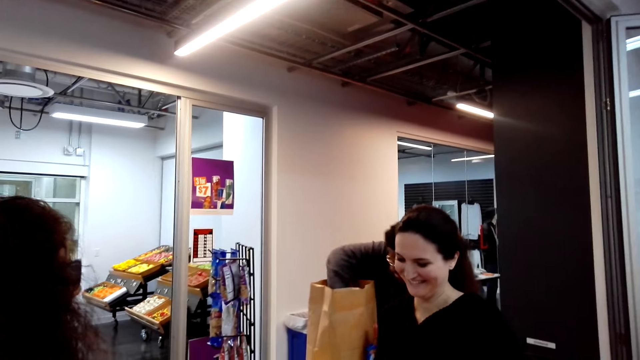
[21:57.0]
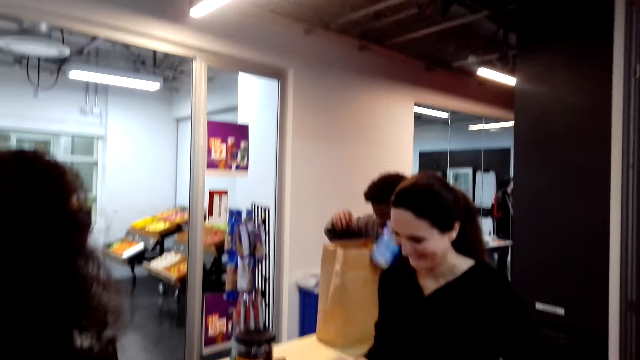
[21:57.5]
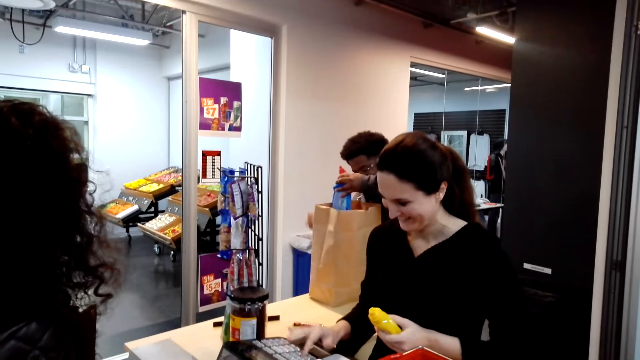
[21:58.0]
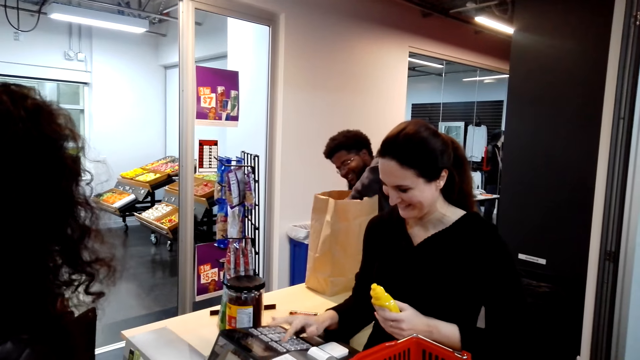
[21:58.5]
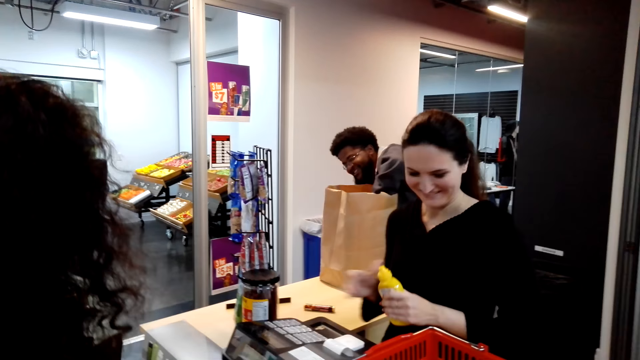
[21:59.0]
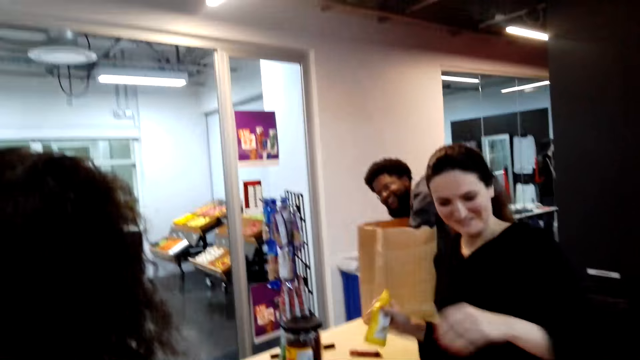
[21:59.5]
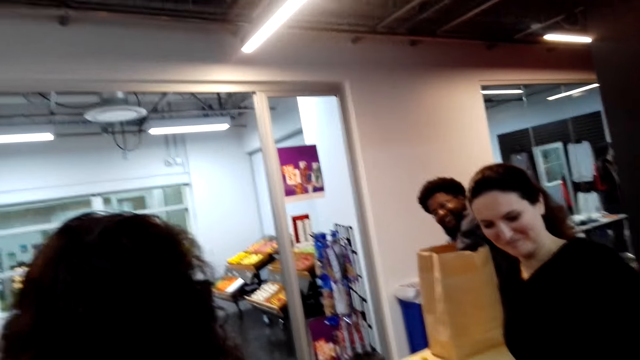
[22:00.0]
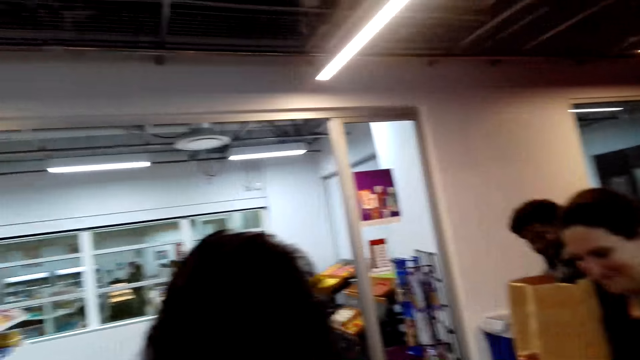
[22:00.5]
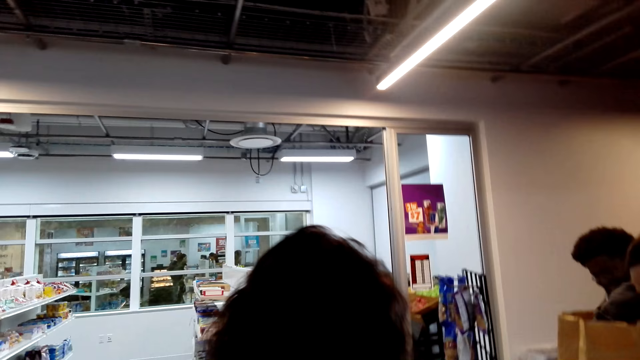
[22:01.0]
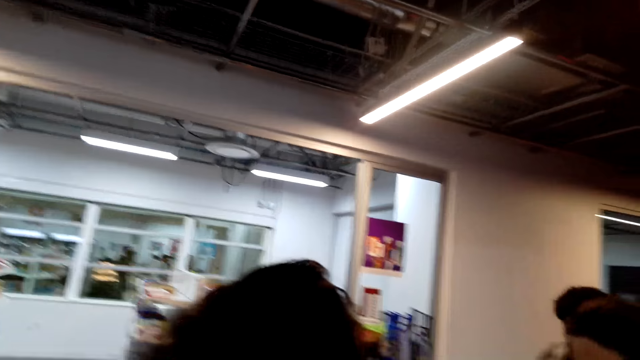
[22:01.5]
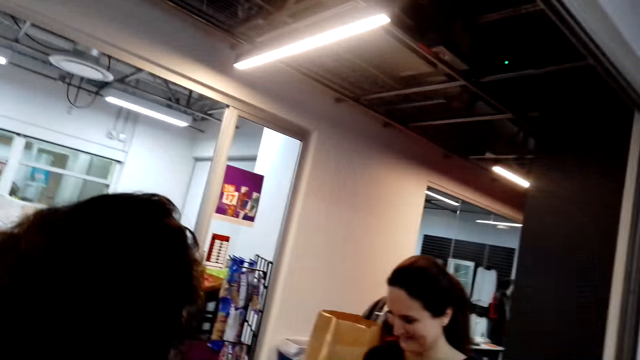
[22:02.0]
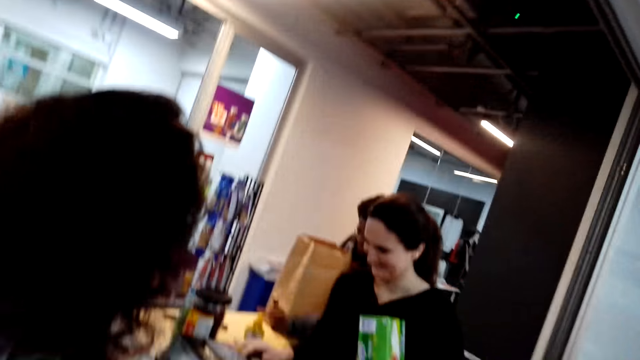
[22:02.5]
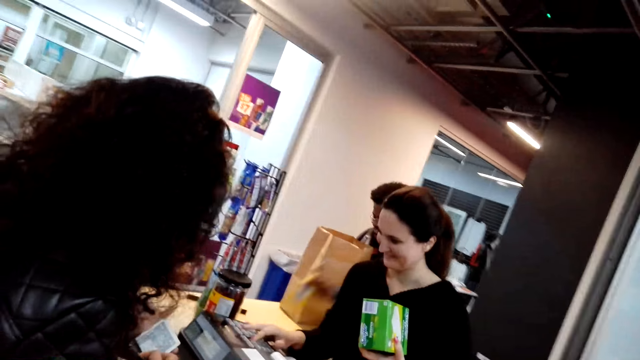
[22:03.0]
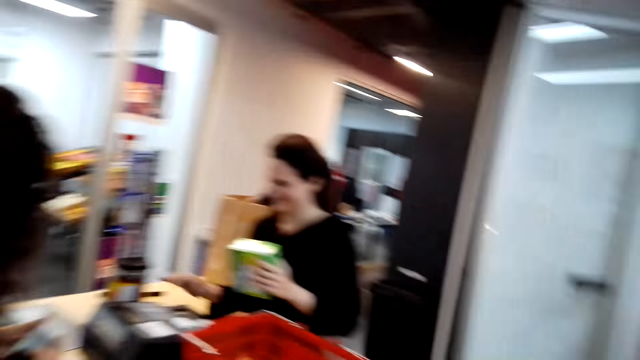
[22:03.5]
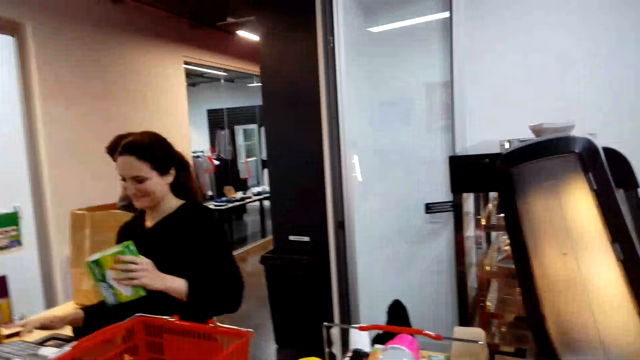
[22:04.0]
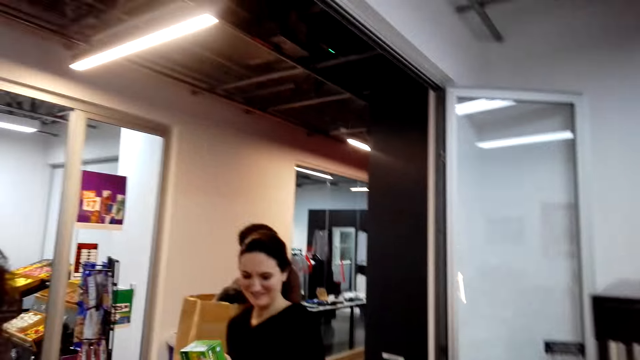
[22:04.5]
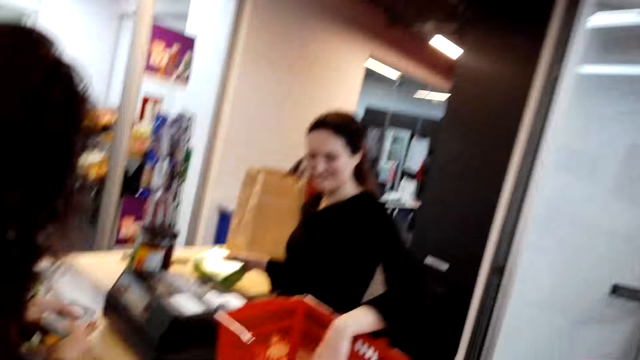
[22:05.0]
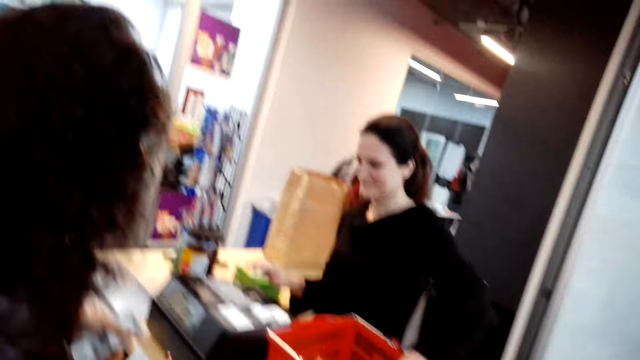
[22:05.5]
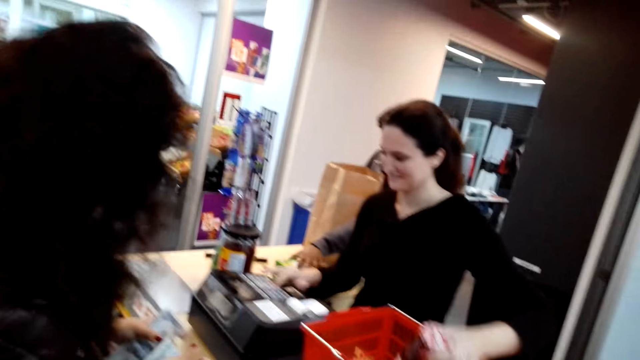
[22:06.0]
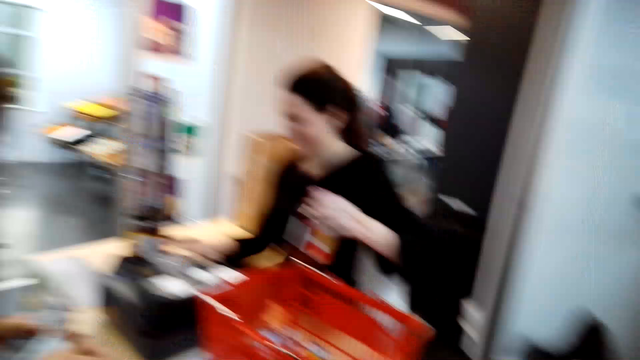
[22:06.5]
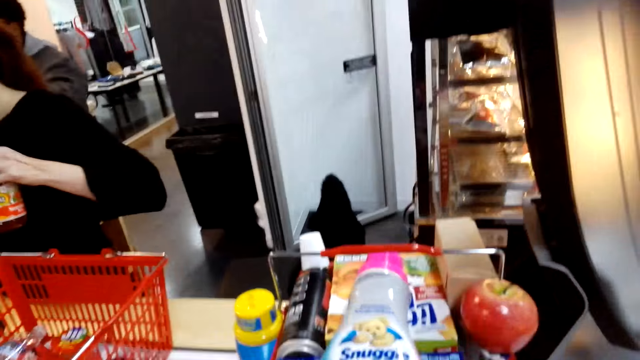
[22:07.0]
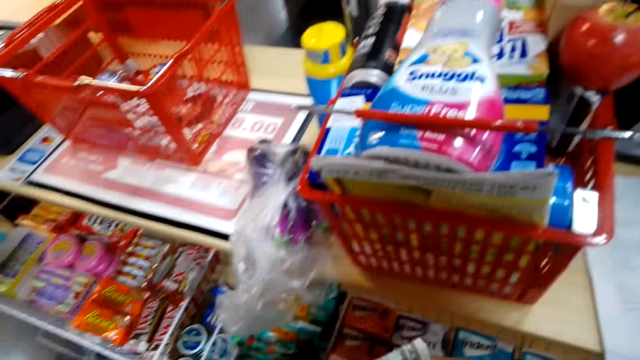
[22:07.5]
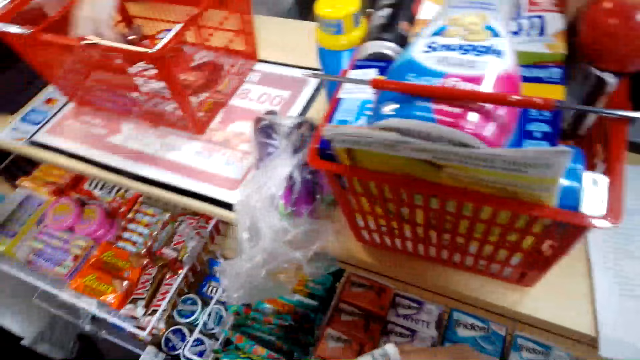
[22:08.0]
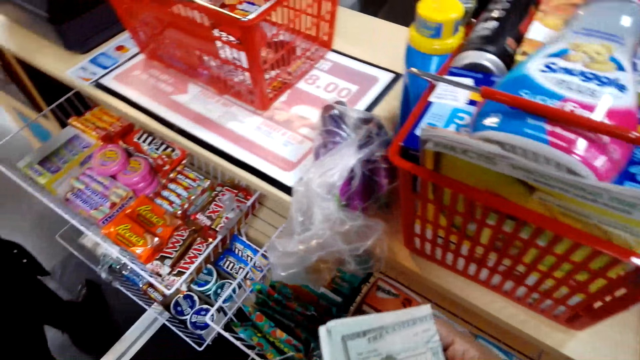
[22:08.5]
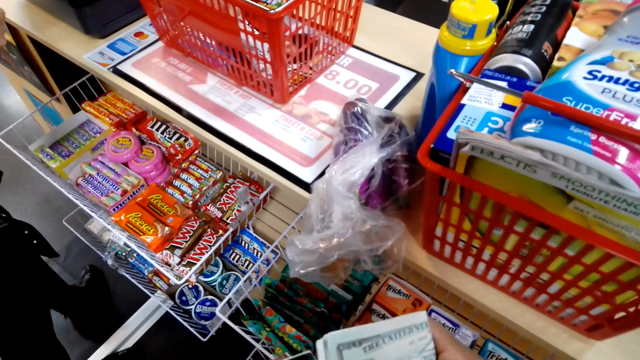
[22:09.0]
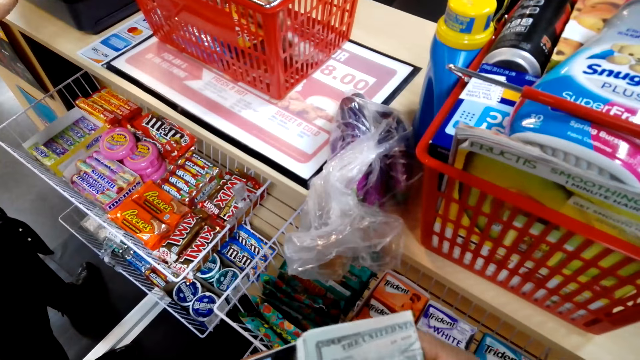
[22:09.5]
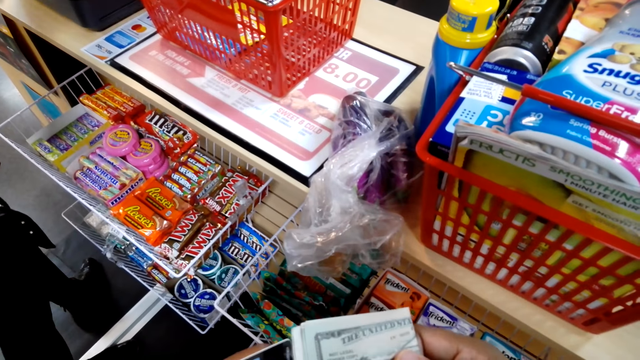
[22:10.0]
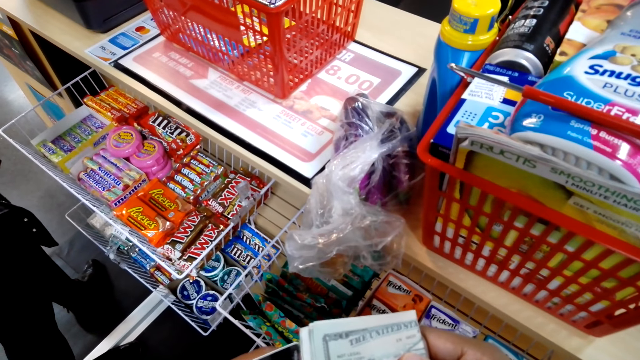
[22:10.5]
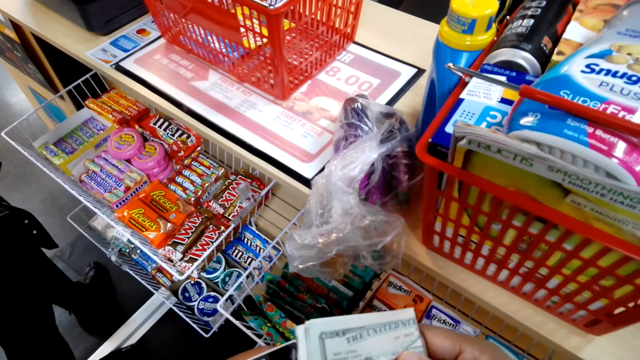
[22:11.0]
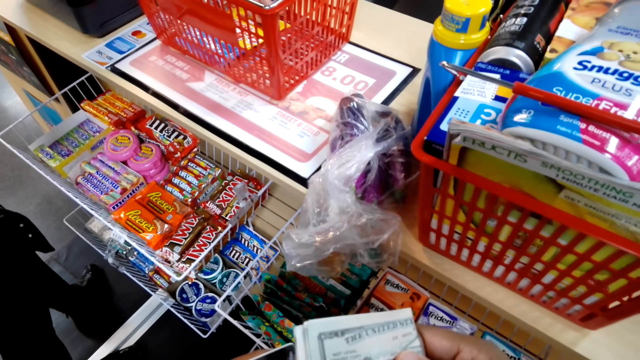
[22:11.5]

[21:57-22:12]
The cashier woman picks up an item. She presses buttons on the billing machine. She puts the item down. She picks up an item. She presses buttons on the billing machine. She puts the item down. She picks up an item. She presses buttons on the billing machine. She puts the item down. The camera wearer holds the money with his hands. He looks on the money in his hands.

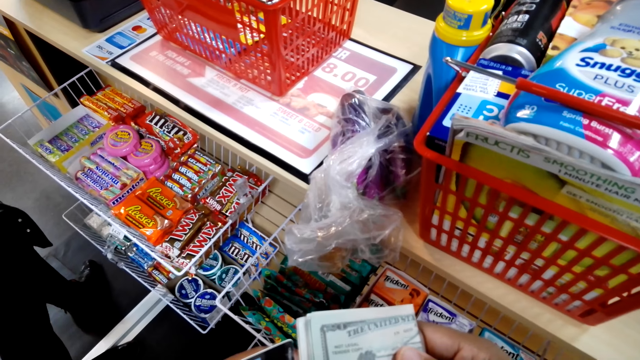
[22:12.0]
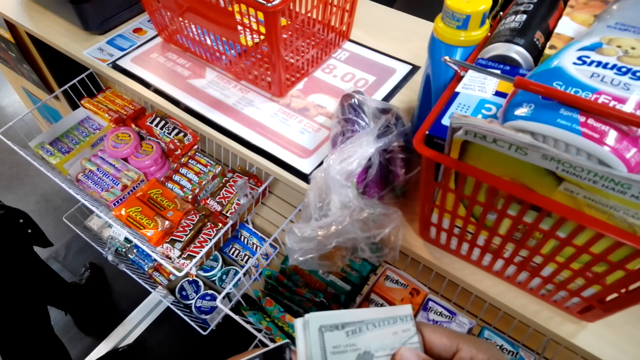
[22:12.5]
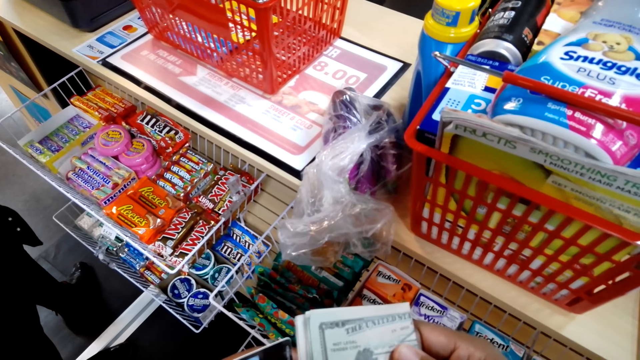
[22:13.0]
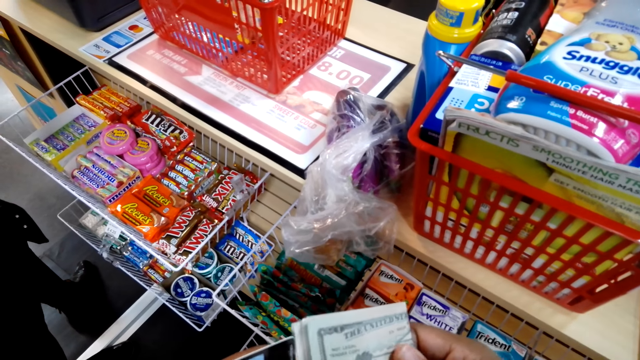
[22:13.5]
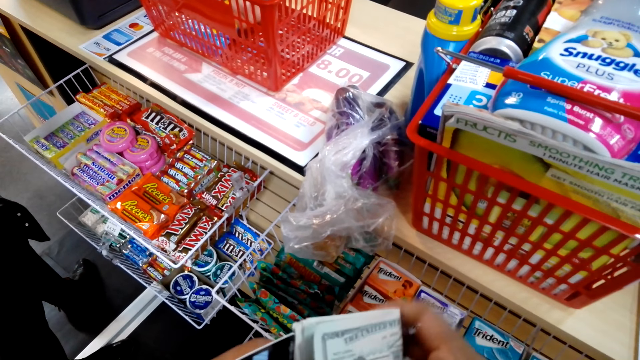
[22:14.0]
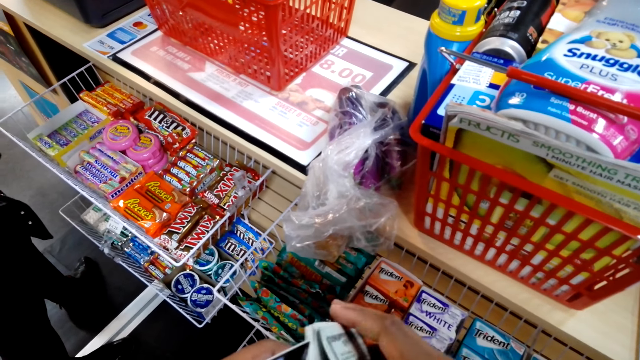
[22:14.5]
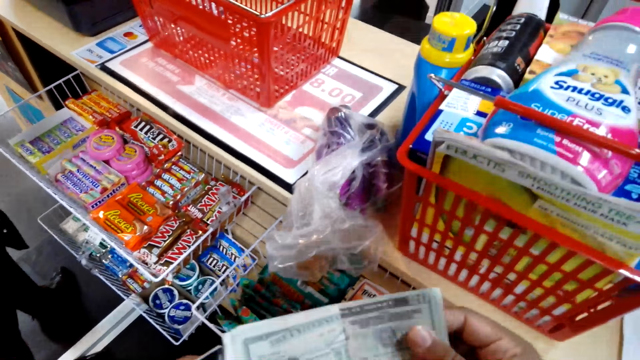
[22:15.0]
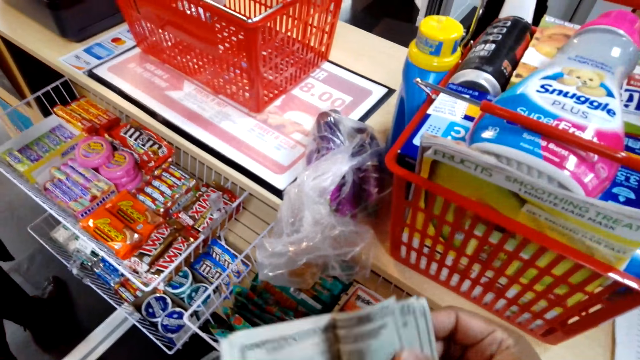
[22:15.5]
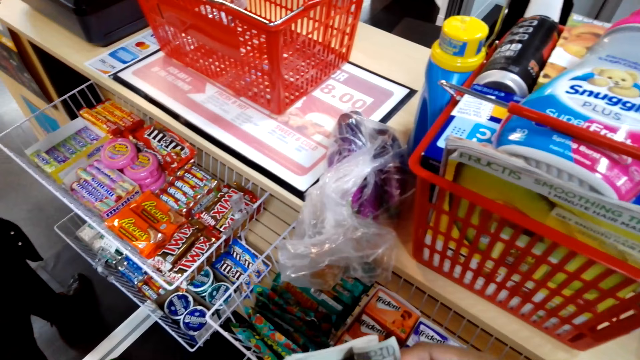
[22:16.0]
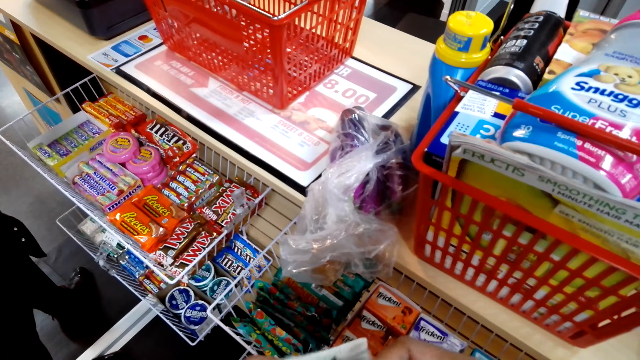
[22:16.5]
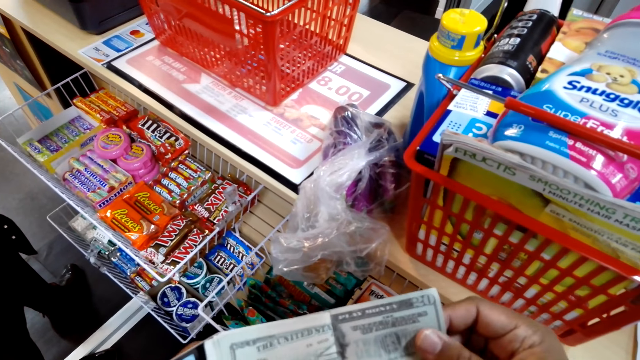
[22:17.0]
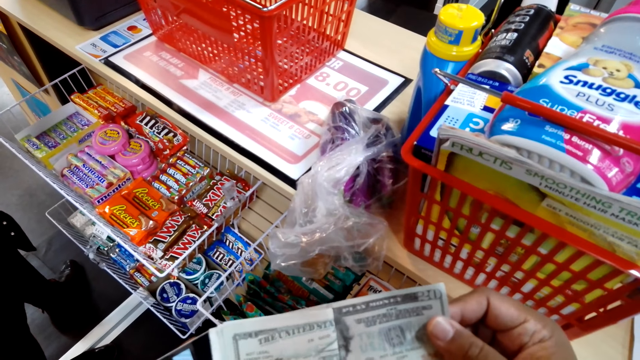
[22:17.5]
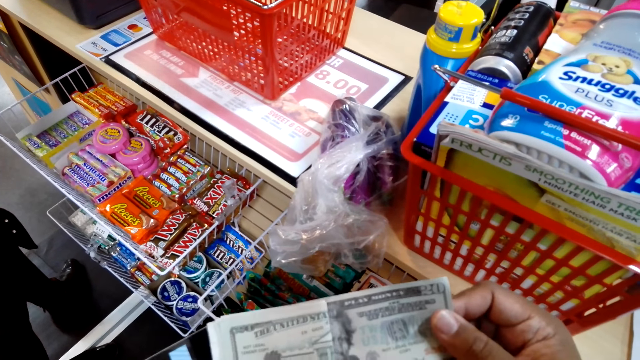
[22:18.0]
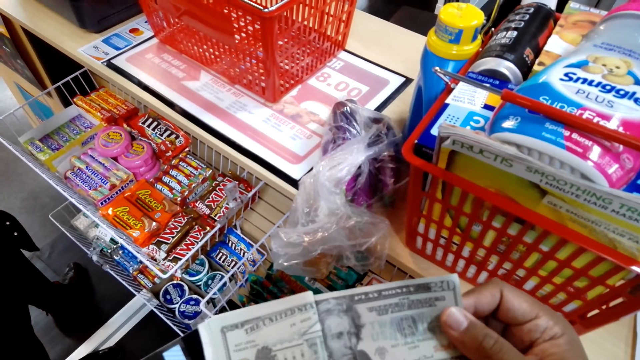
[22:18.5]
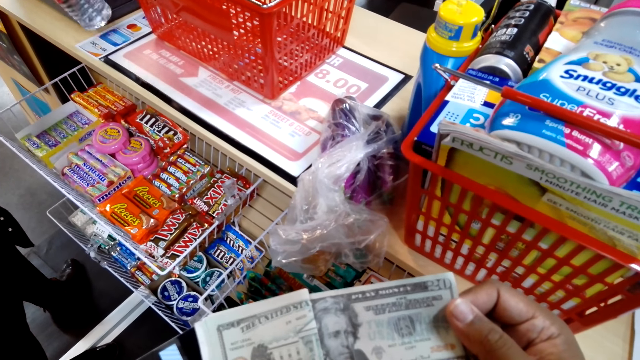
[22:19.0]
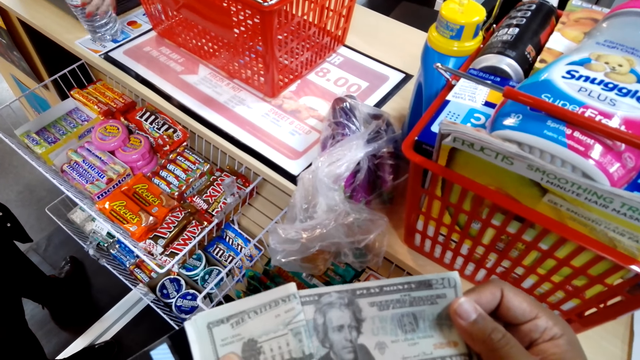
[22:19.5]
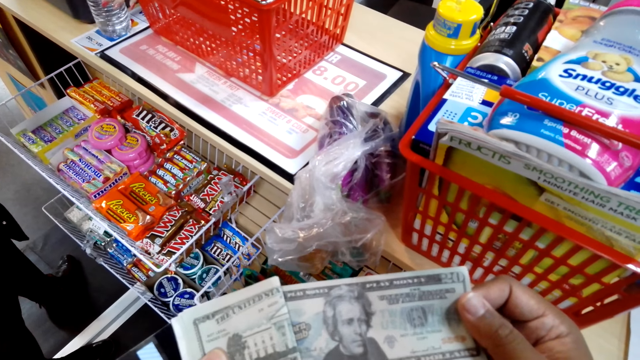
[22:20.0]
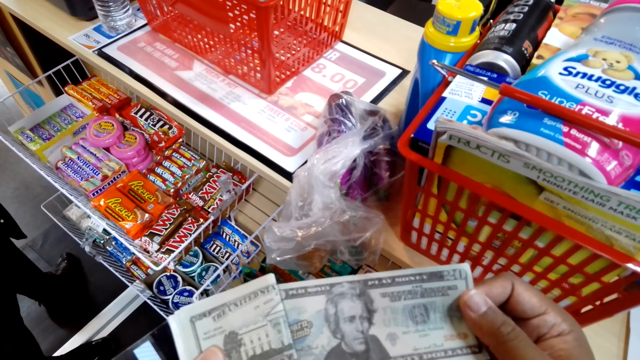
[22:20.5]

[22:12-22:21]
The camera wearer moves the money with his hands.
